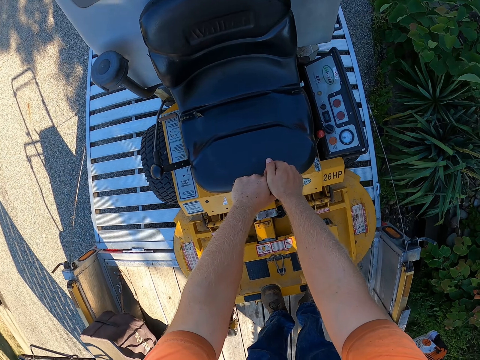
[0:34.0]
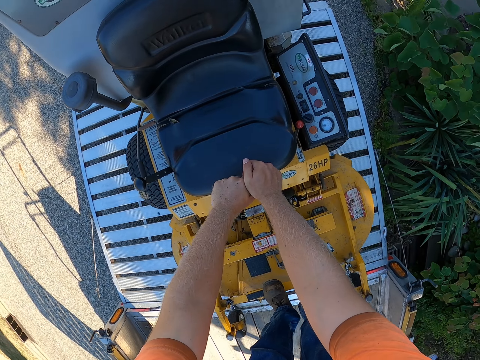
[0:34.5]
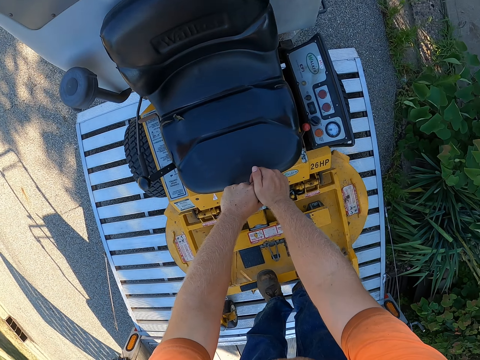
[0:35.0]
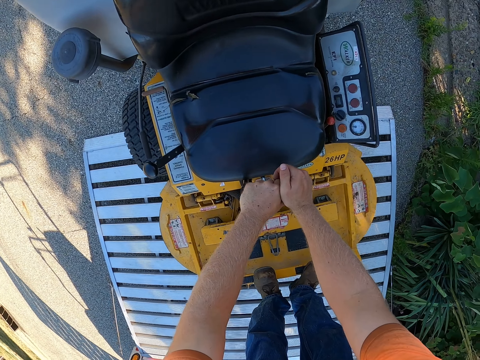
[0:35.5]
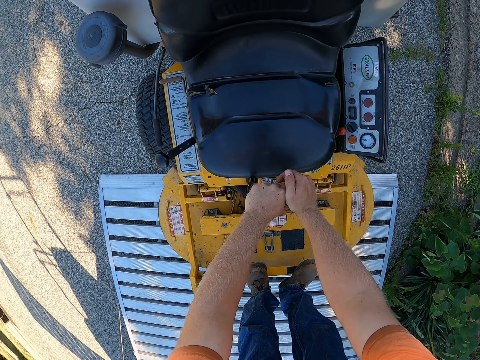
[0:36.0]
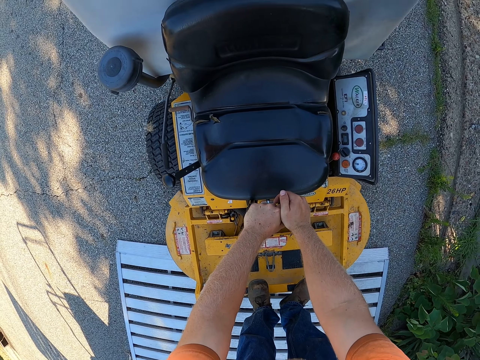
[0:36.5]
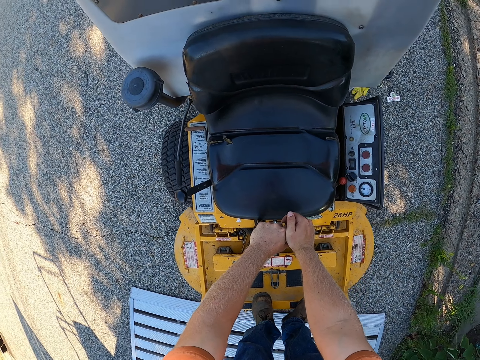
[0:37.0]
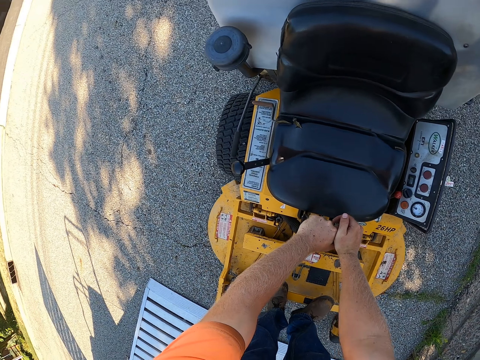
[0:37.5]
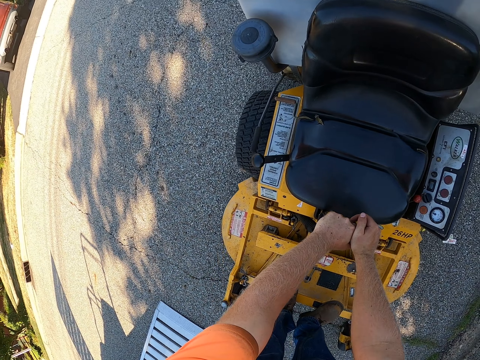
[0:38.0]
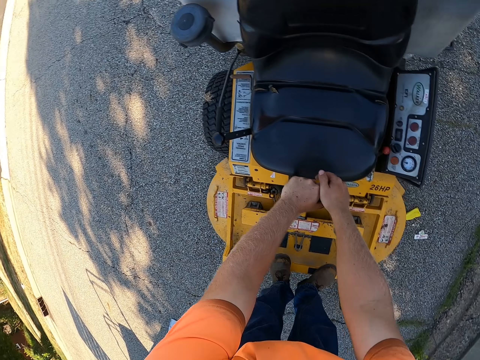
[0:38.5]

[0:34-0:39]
The camera wearer moves the lawn mower on the ground with both hands on the deck release lever.

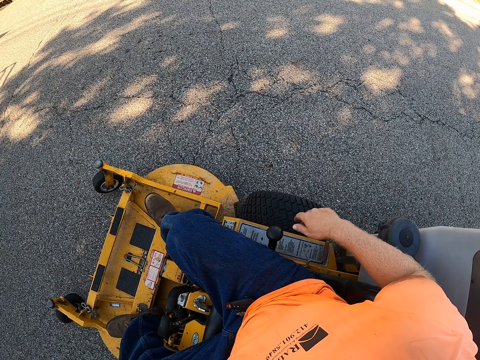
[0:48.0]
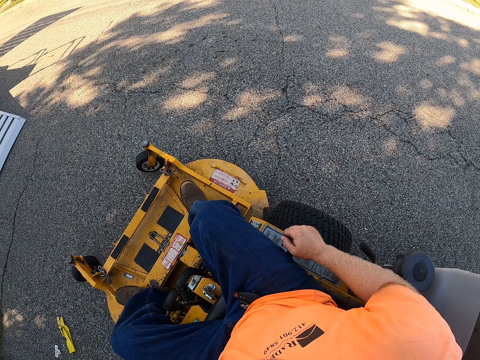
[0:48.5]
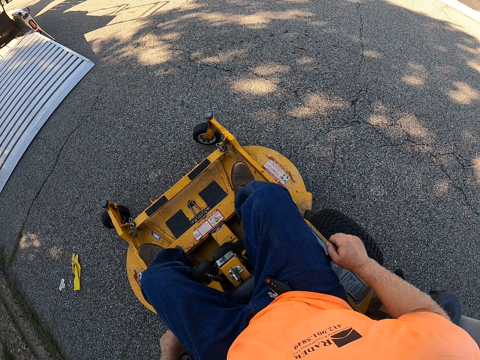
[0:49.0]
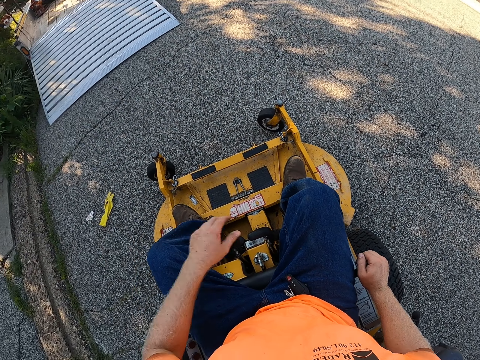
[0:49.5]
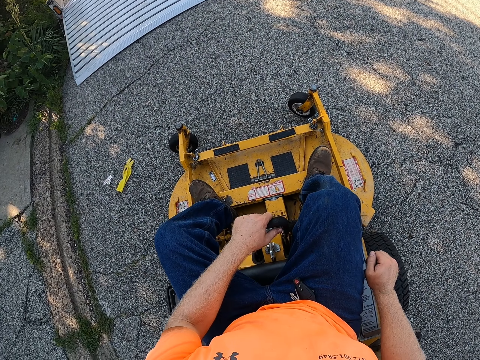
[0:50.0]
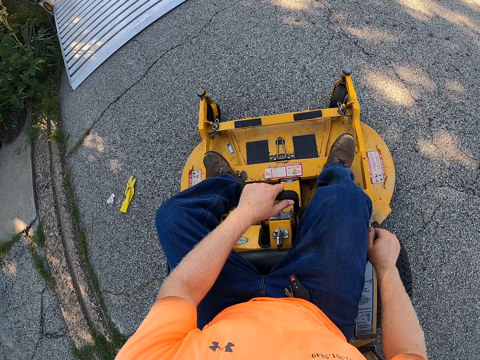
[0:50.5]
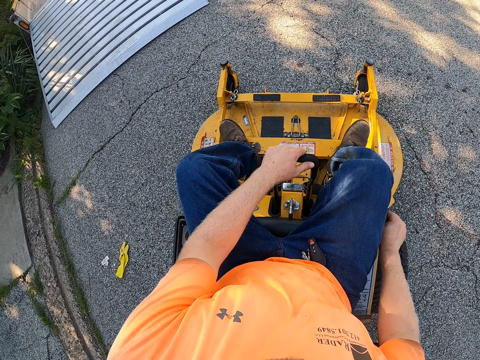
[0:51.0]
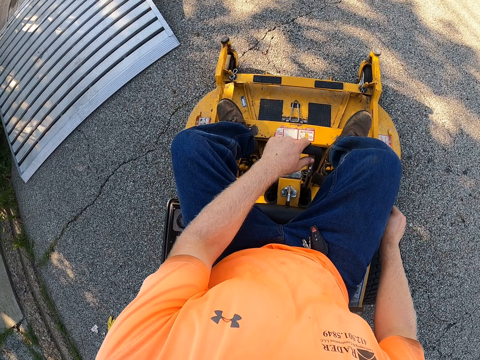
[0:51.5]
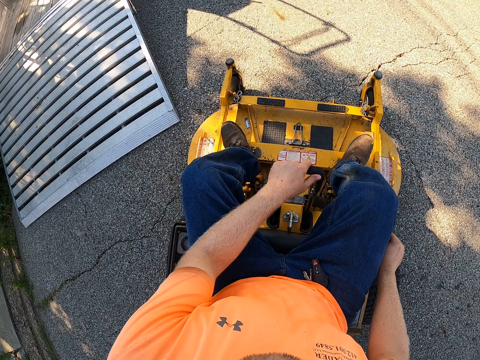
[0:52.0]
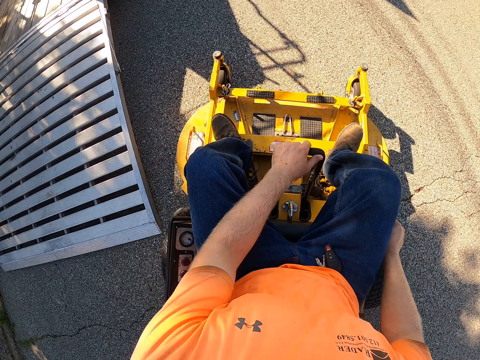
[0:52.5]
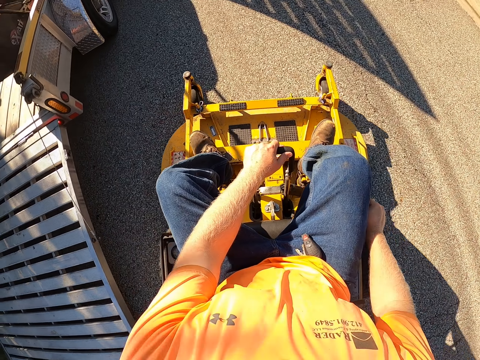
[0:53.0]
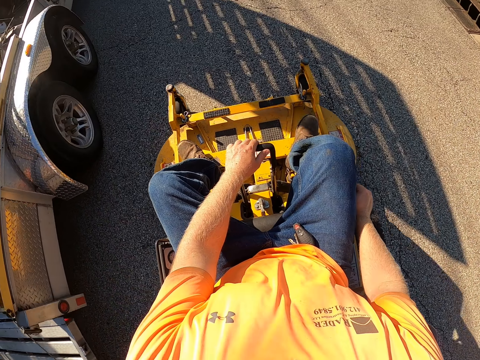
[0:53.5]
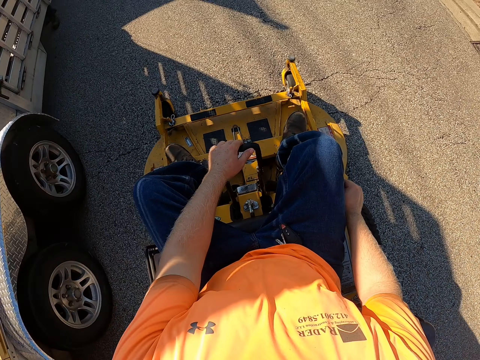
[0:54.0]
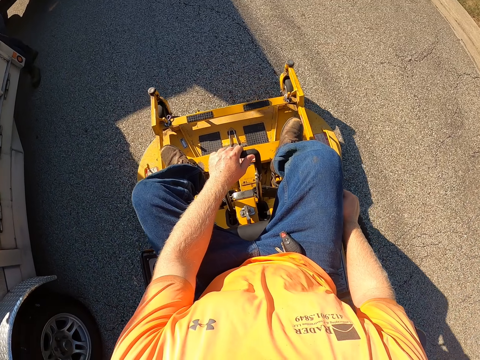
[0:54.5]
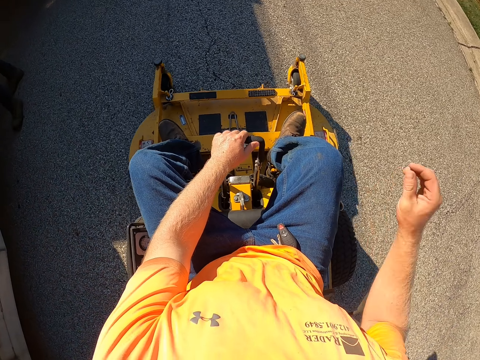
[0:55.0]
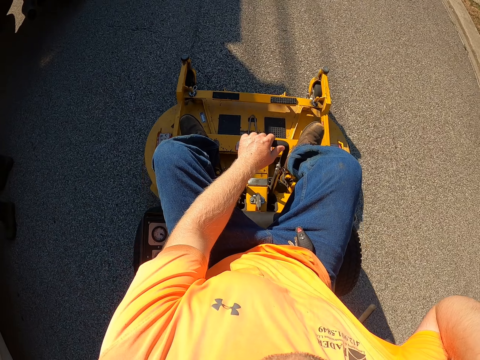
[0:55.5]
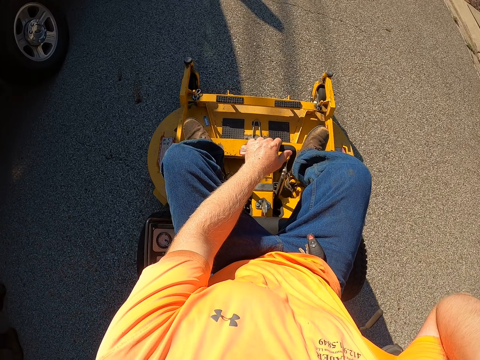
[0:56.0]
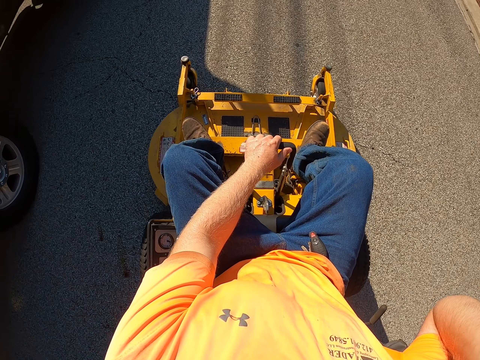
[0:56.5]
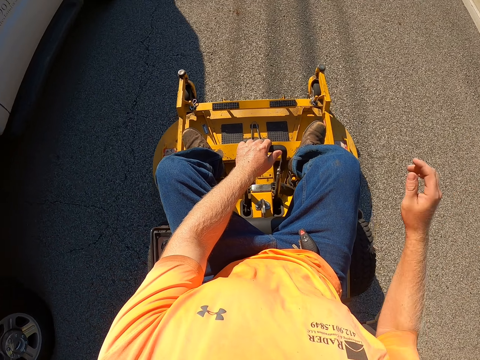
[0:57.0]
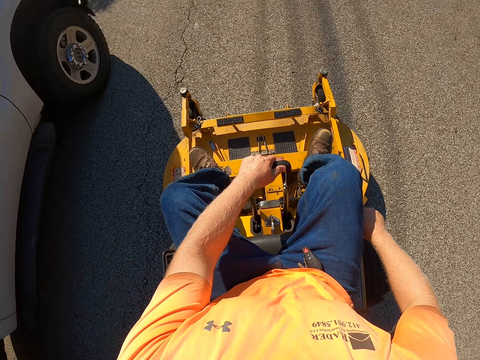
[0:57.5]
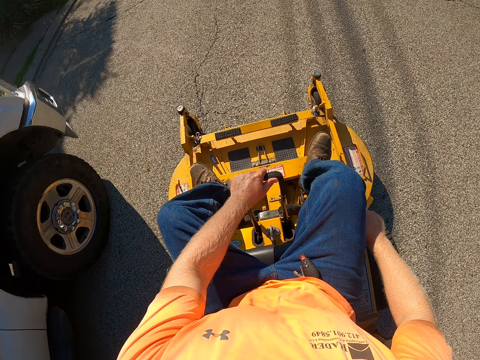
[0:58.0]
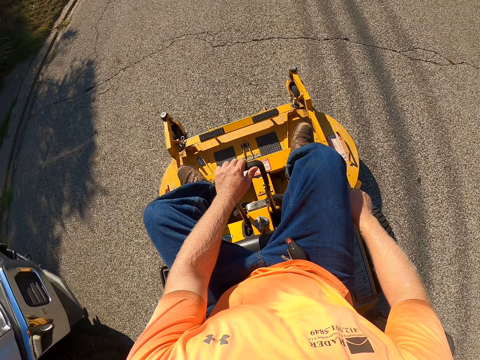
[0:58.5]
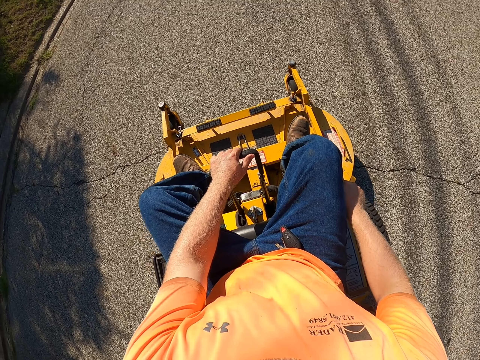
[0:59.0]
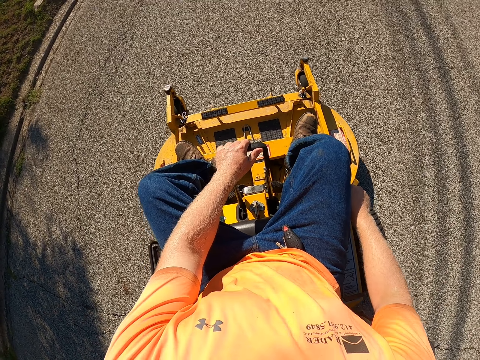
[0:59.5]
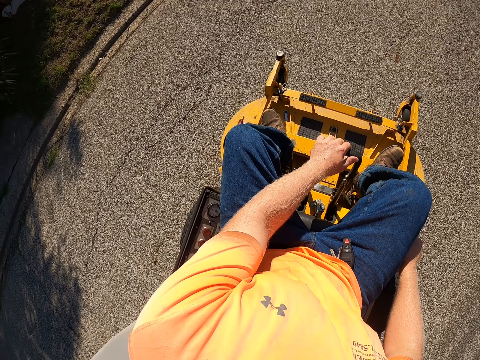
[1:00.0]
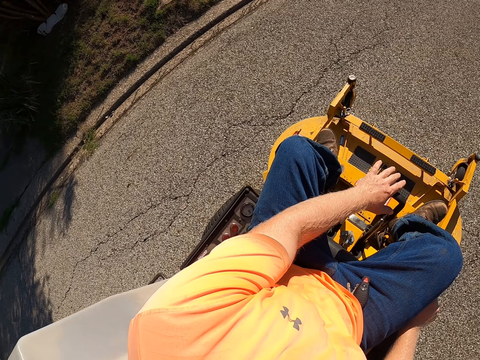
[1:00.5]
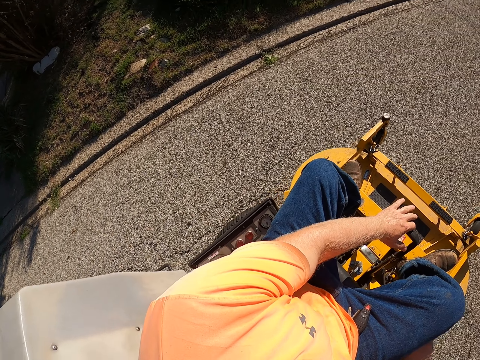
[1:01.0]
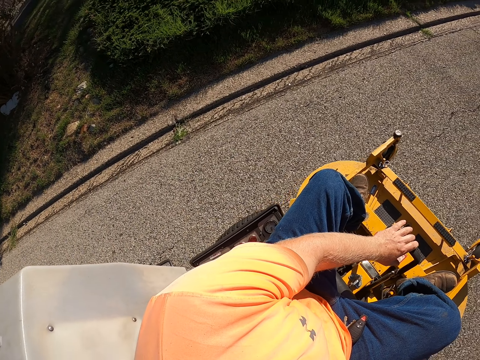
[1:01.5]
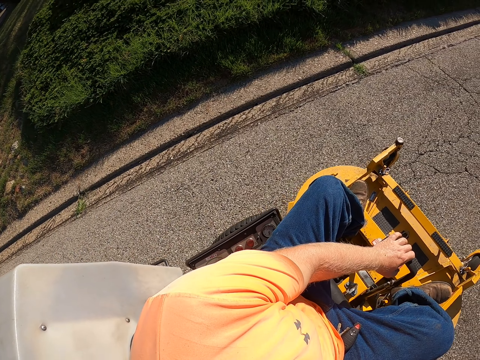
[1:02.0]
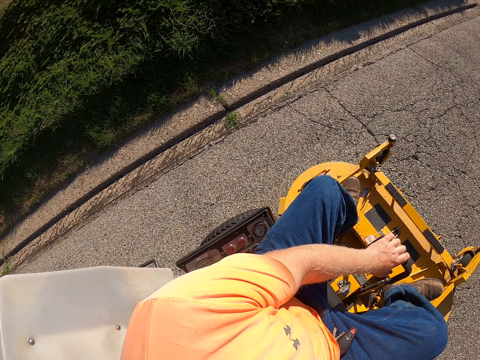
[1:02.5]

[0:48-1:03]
The camera wearer places his right hand on the gear of the lawn mower. He rides the lawn mower with his right hand on the gear. He rides the lawn mower on the road with his left hand on the deck release lever. He adjusts a camera on his head with his right hand. He rides the lawn mower with his right hand on the gear.

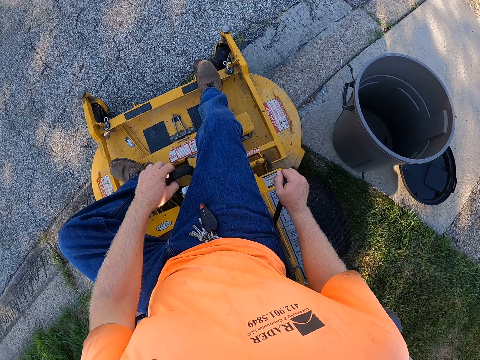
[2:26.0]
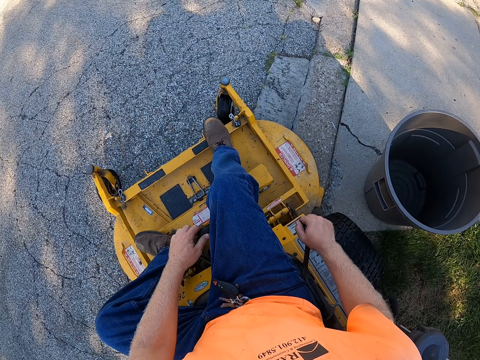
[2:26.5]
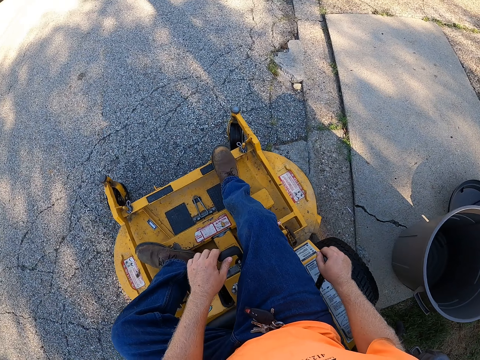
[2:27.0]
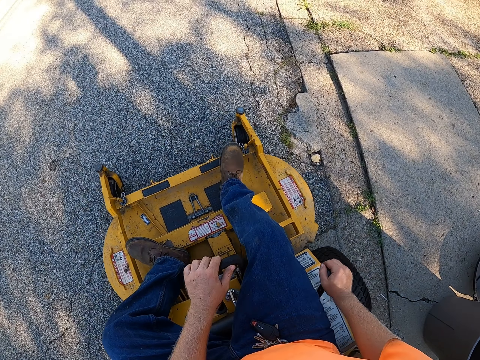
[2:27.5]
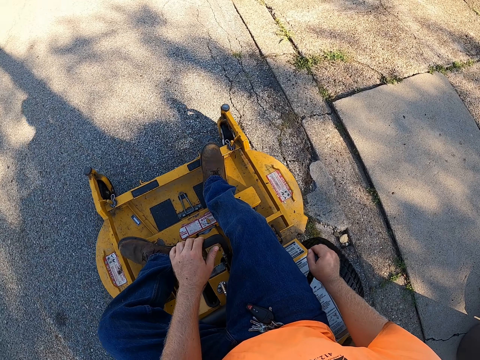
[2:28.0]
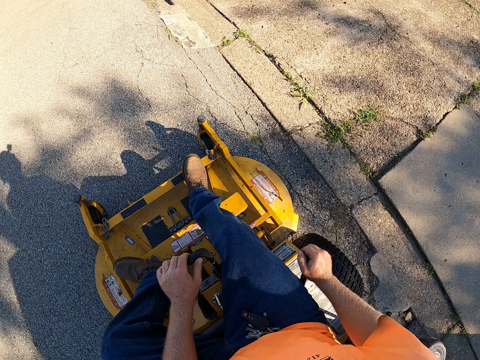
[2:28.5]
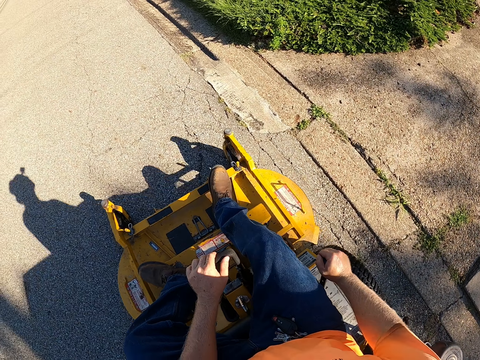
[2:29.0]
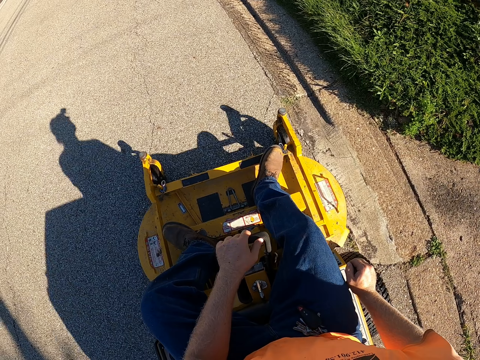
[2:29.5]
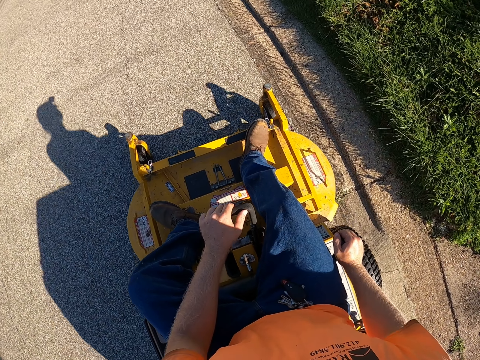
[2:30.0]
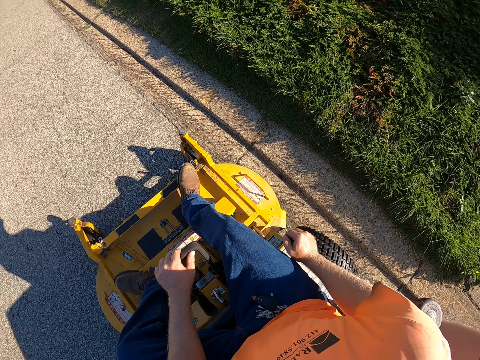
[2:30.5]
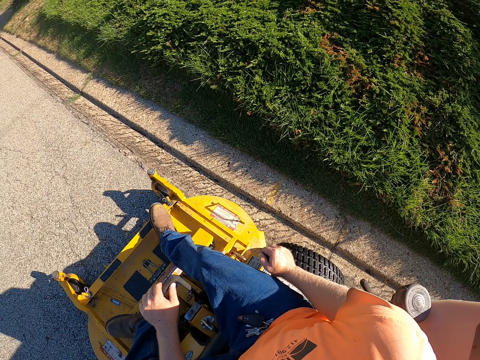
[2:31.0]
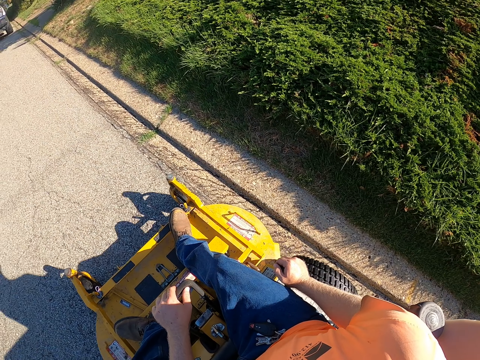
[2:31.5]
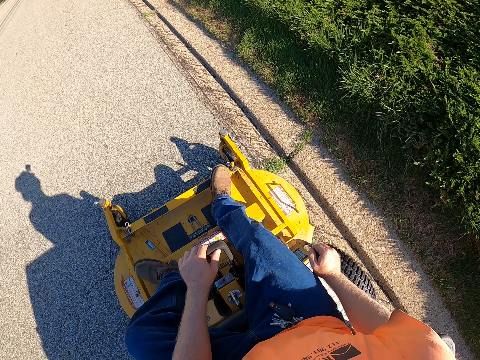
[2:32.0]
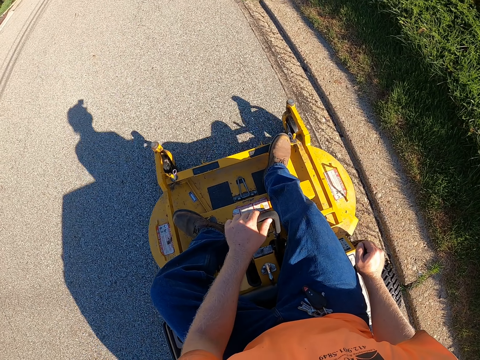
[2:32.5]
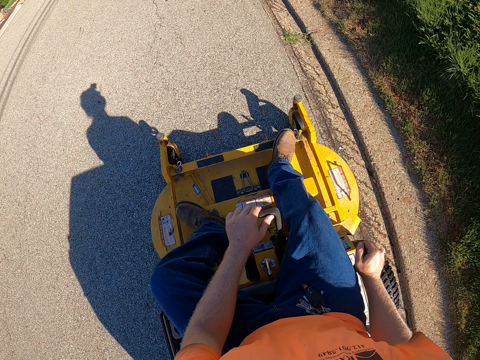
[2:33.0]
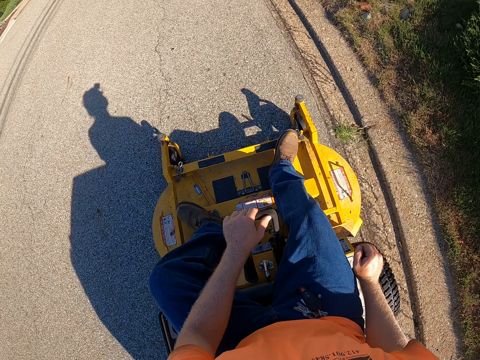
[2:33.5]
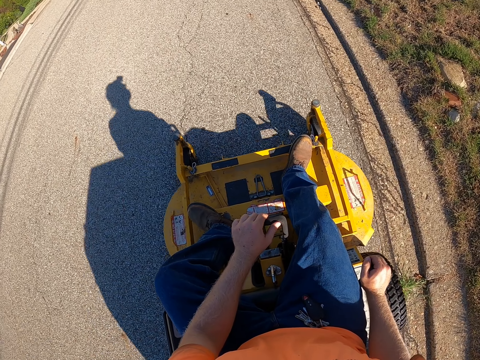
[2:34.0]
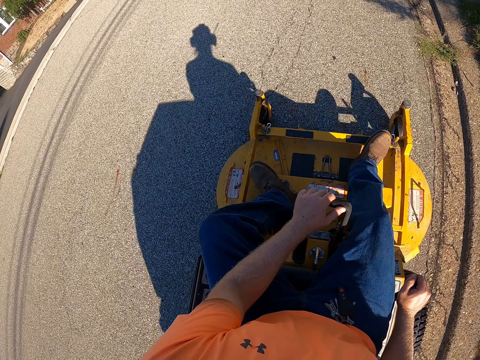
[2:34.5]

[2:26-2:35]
The camera wearer drives the lawn mower on the road.
